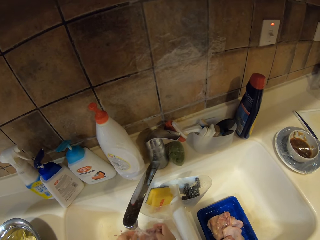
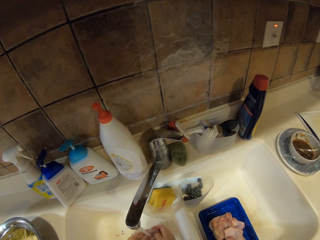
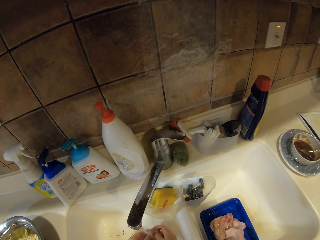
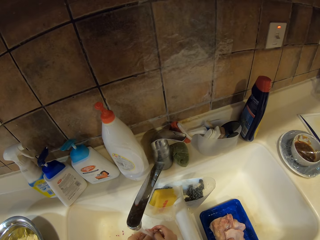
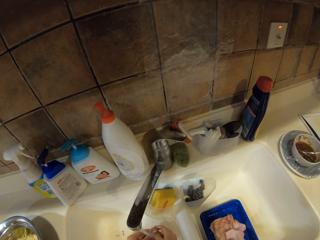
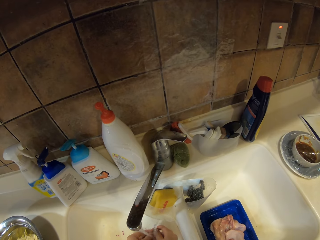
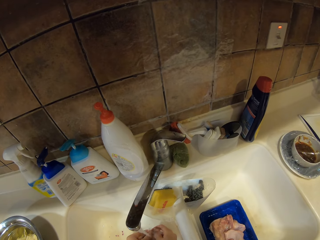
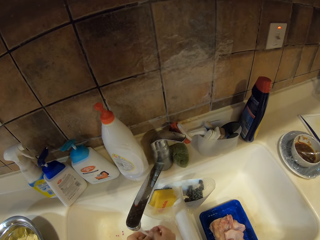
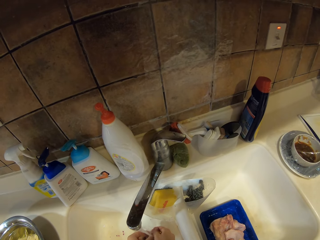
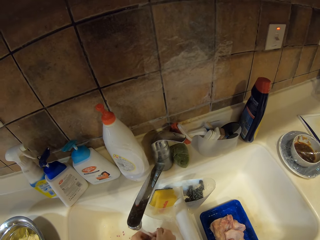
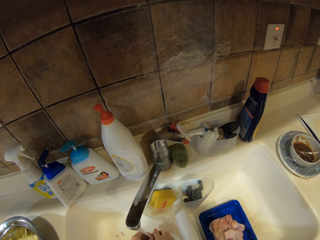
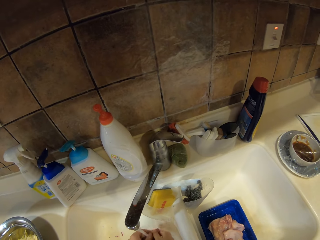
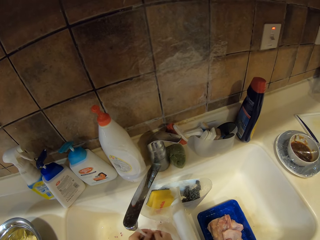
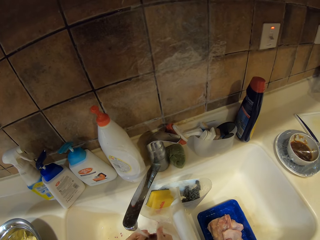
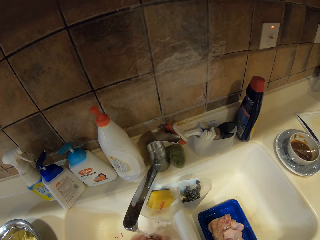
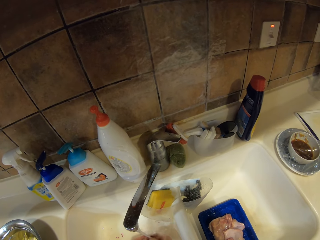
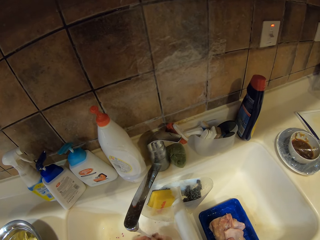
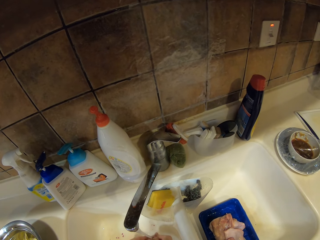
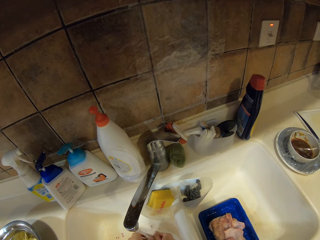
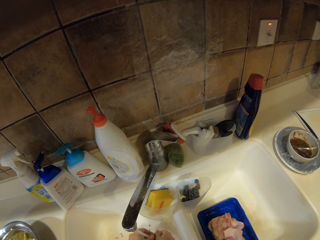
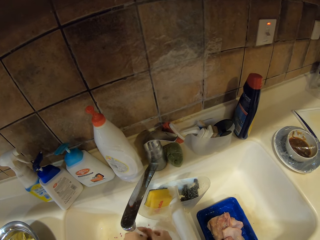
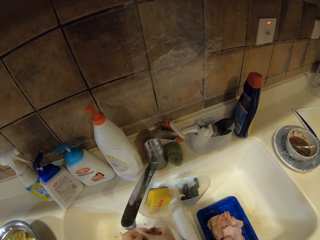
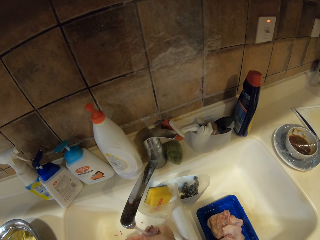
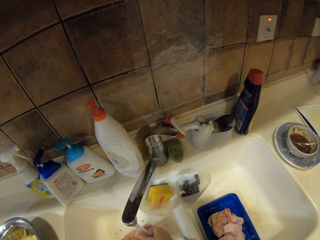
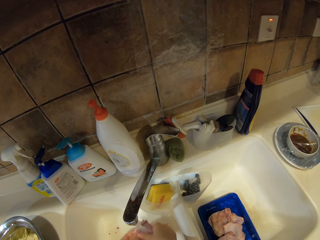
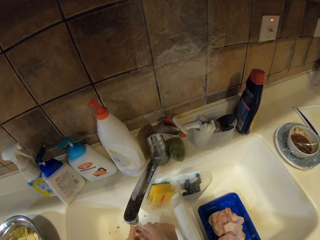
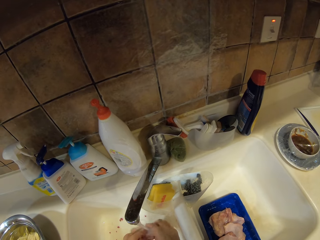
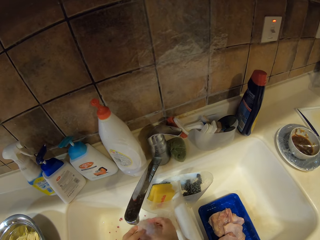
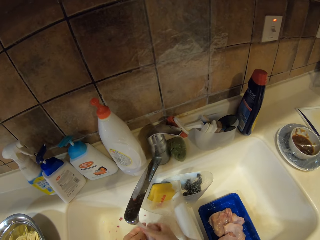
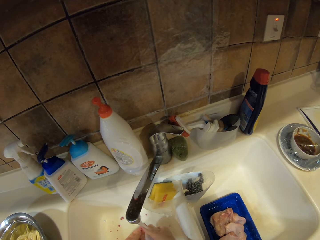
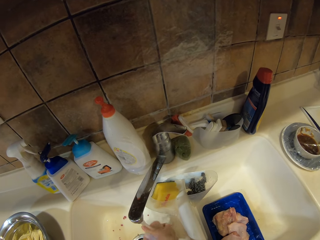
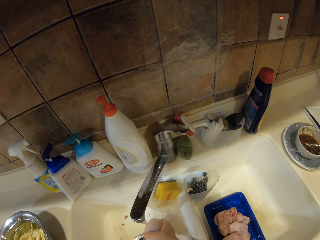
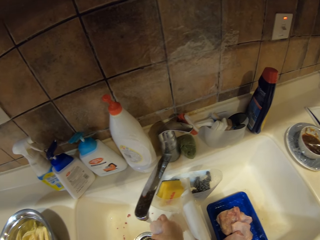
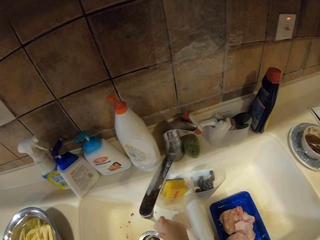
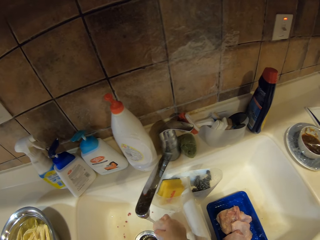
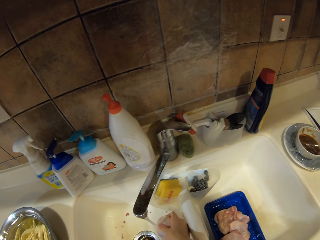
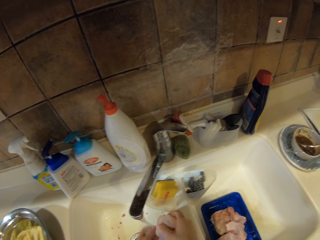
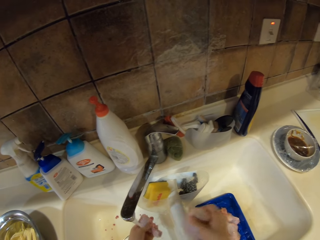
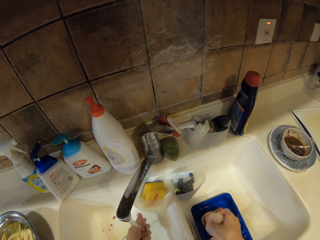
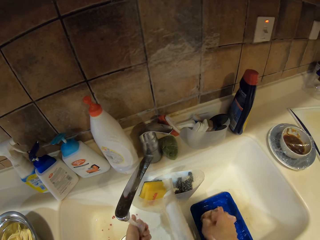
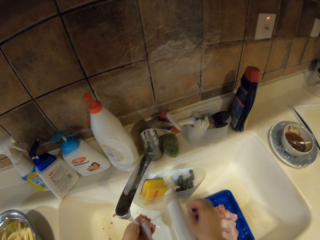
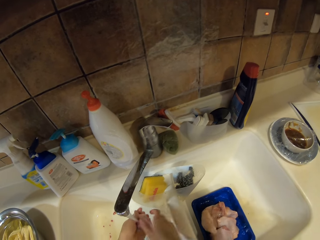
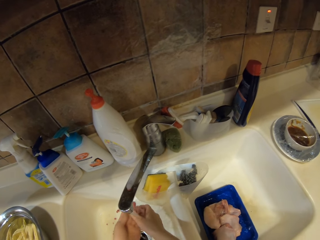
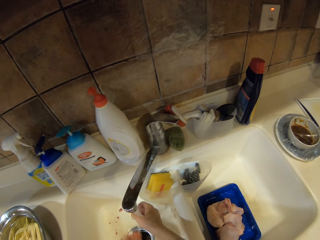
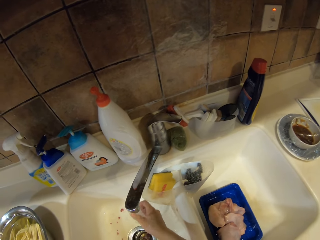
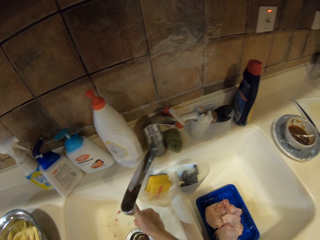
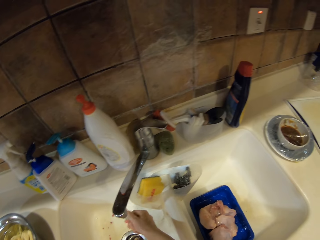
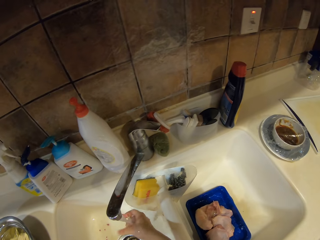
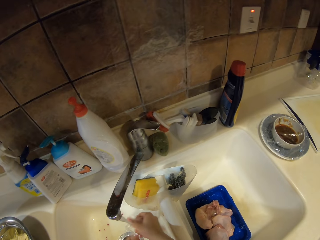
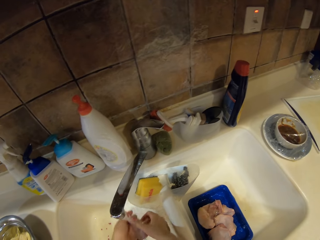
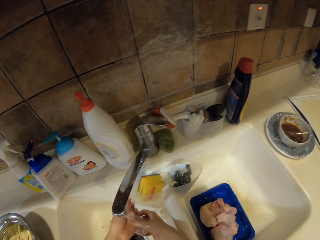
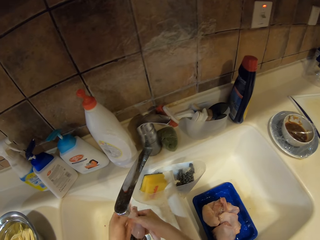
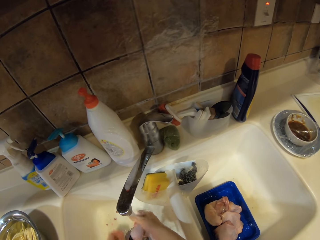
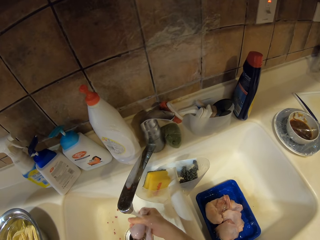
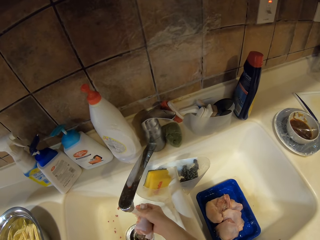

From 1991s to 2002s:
The camera wearer washes a piece of chicken. They place the piece of chicken on the food container. They wash the piece of chicken.

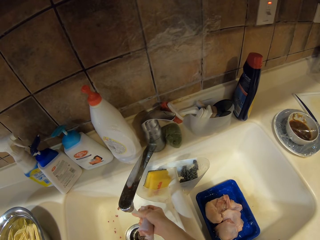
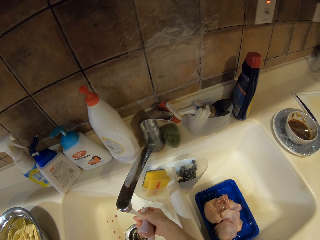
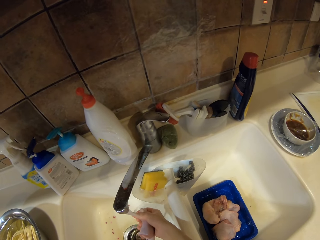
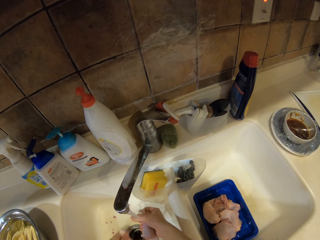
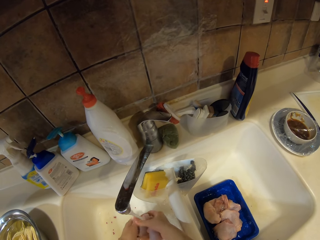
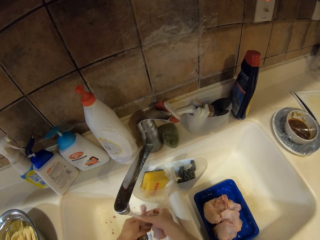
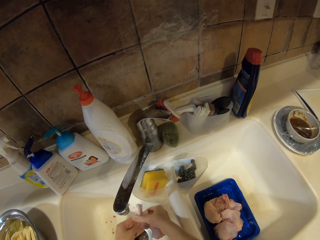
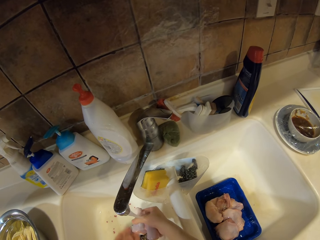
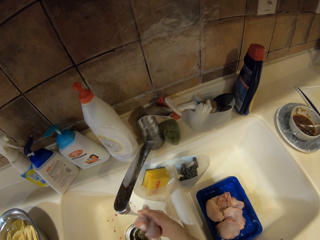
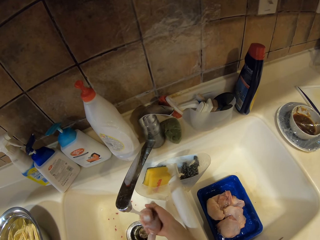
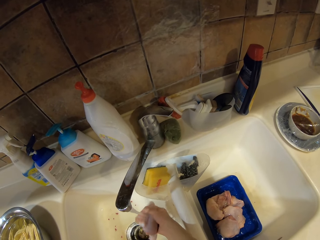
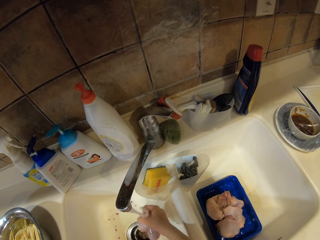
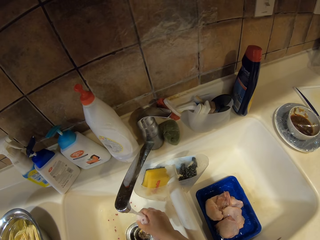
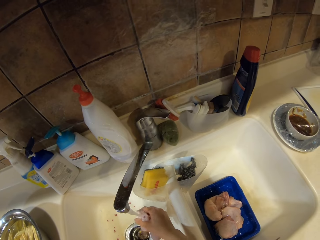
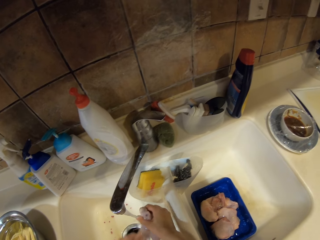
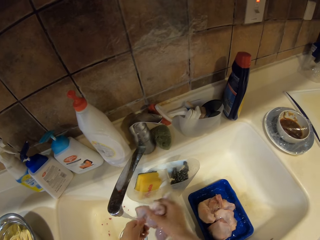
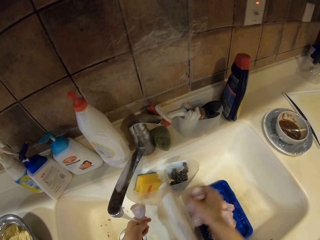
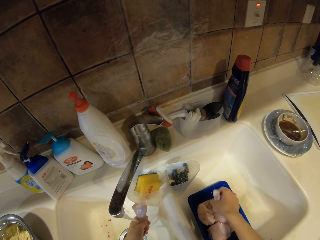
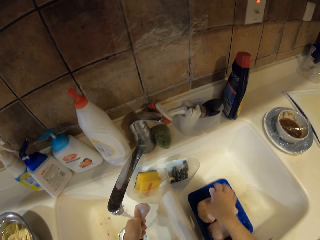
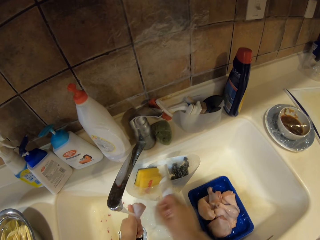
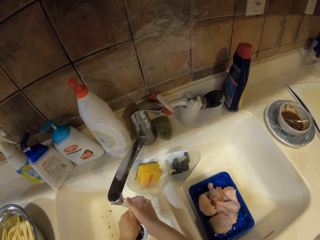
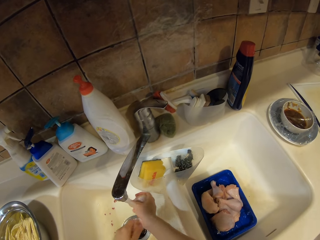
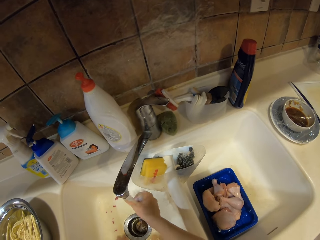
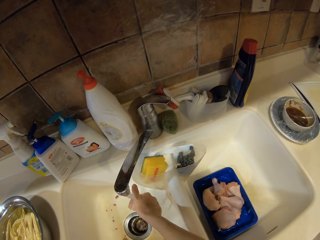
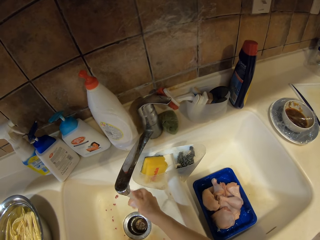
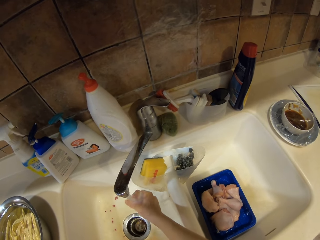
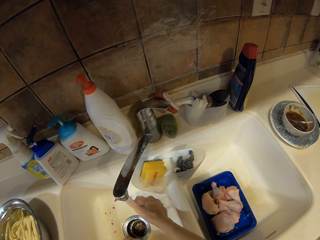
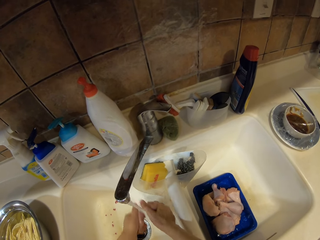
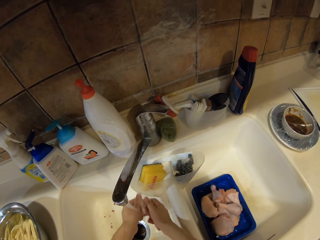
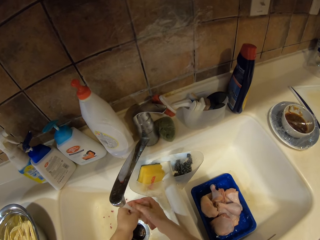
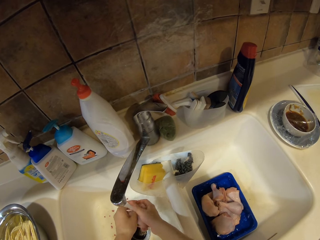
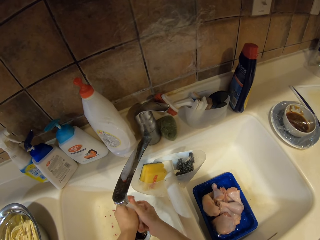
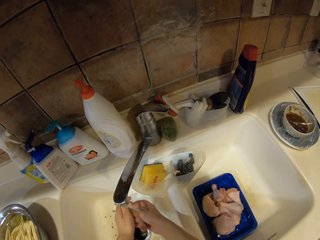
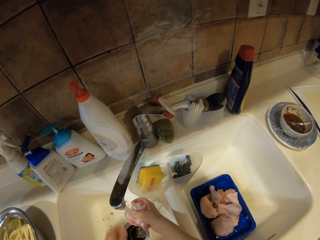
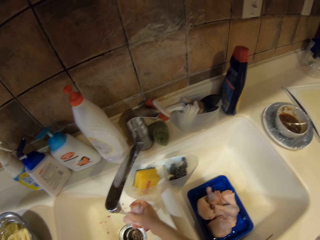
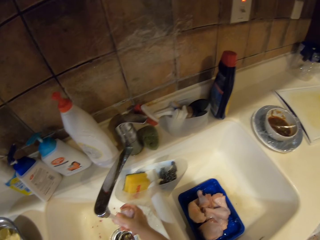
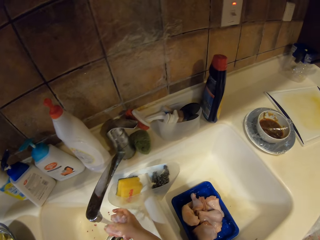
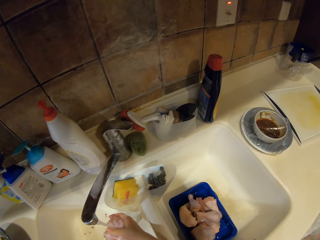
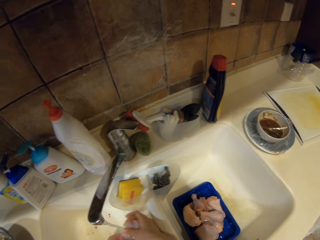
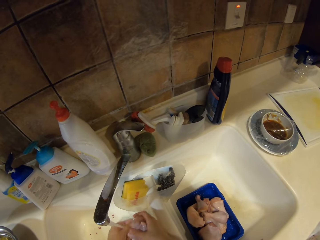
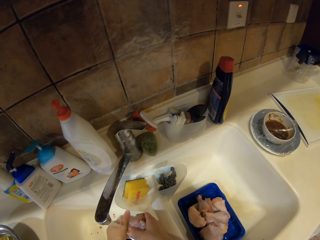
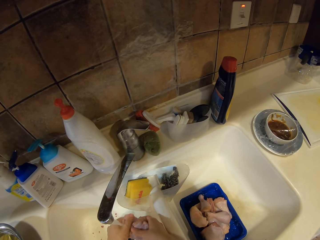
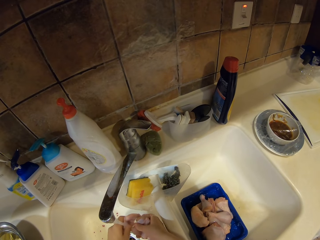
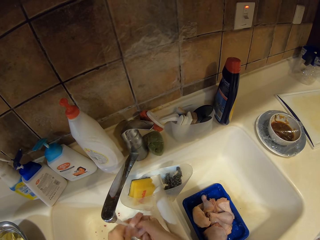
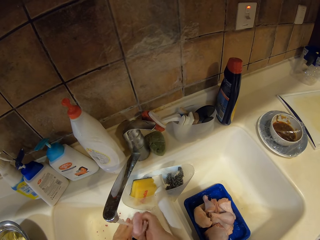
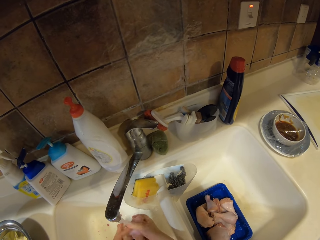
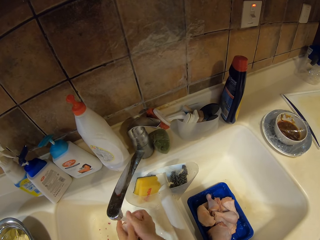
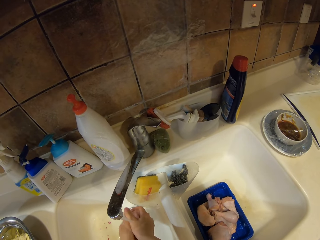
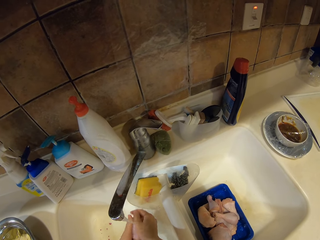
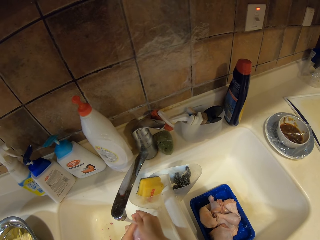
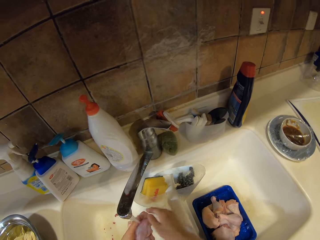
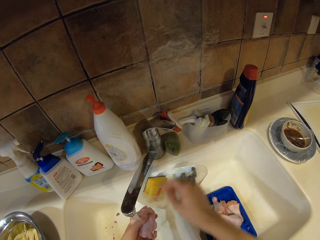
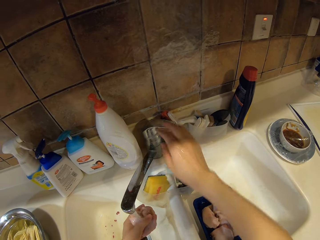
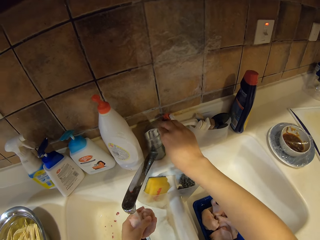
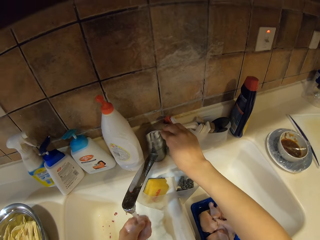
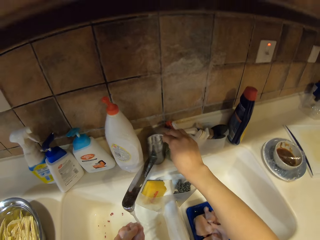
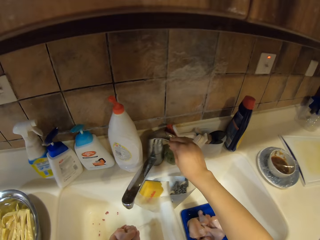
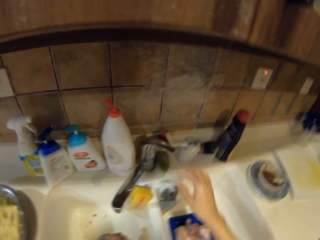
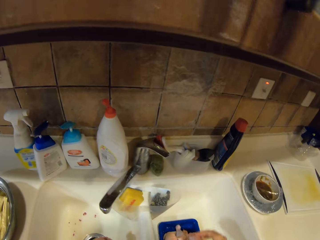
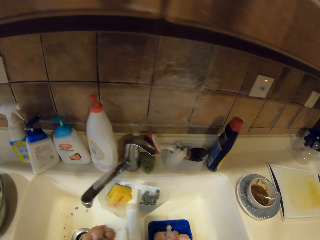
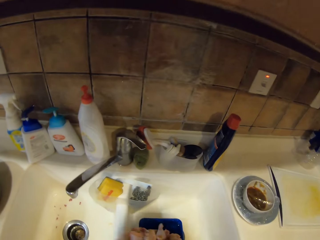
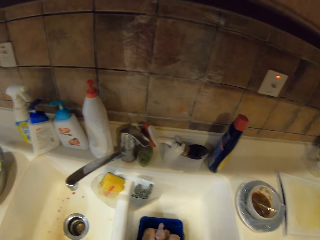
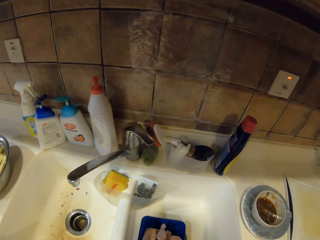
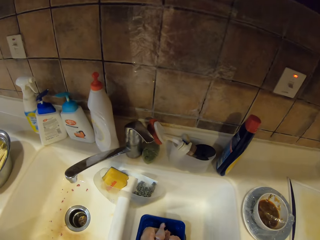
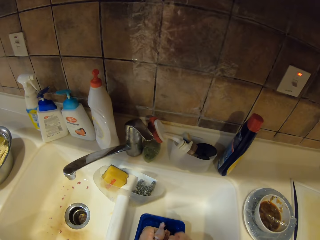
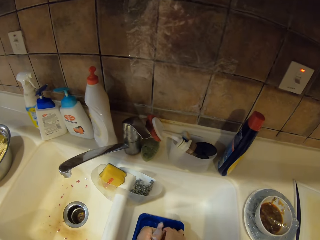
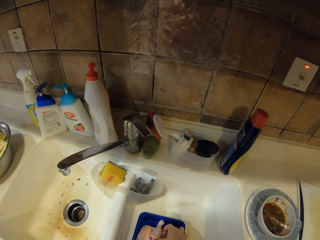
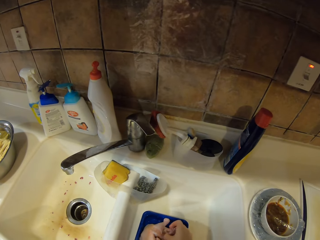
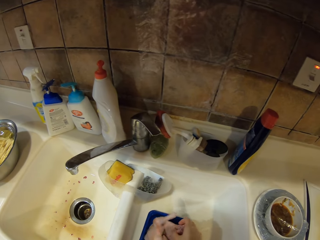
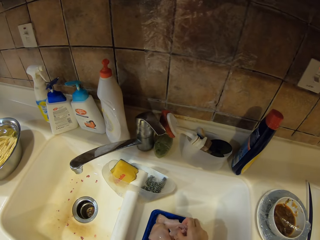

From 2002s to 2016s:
The camera wearer picks a piece of chicken with the left hand and washes the pieces of chicken. They pick a piece of chicken with the left hand and wash the pieces of chicken. They place a piece of chicken on the food container. They wash the chicken piece. They pick a piece of chicken with the left hand and wash the pieces of chicken. They close the tap. They wash the chicken piece. They place the piece of chicken on the food container.
